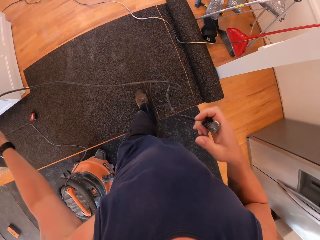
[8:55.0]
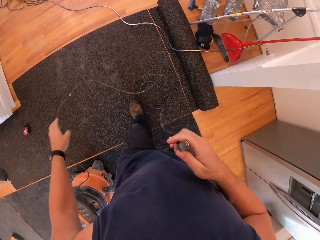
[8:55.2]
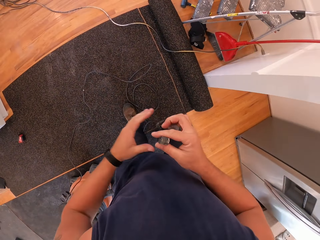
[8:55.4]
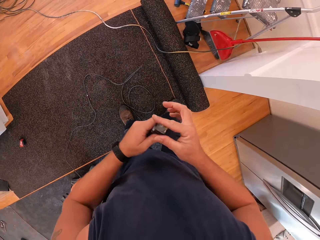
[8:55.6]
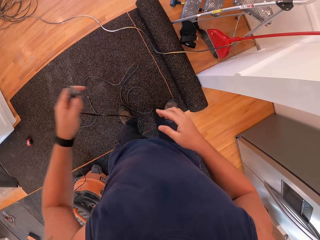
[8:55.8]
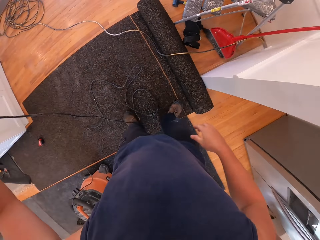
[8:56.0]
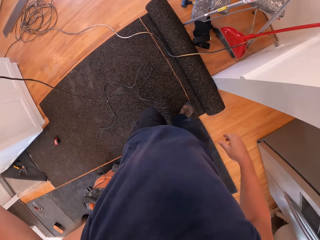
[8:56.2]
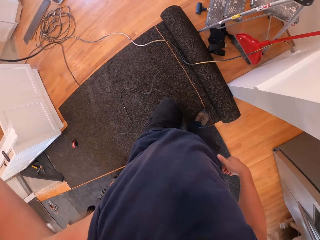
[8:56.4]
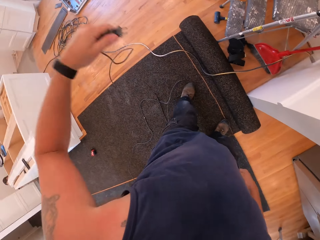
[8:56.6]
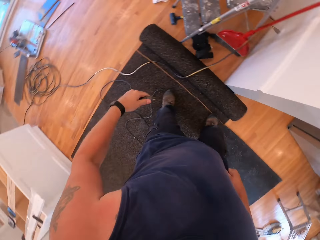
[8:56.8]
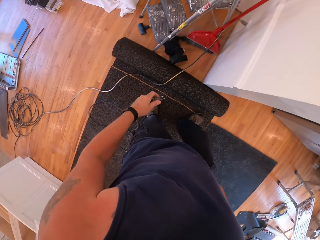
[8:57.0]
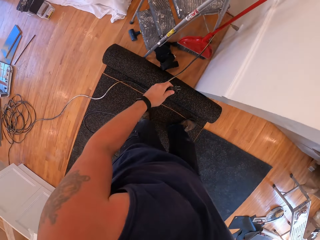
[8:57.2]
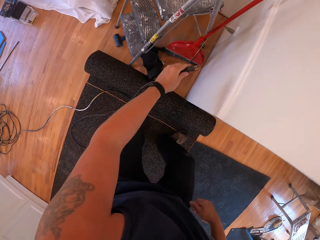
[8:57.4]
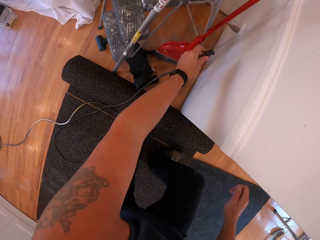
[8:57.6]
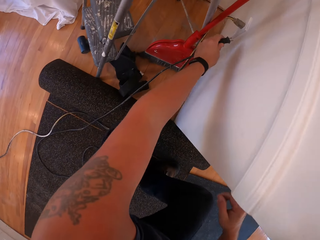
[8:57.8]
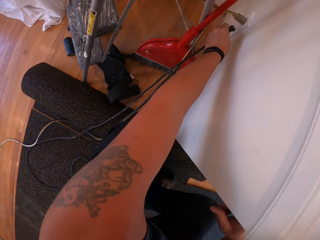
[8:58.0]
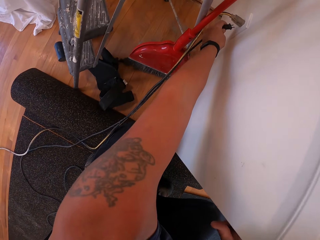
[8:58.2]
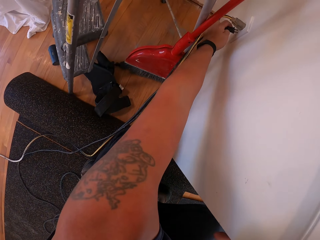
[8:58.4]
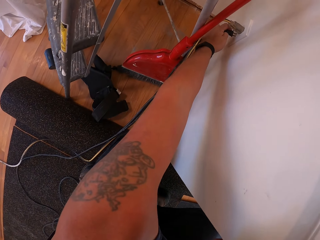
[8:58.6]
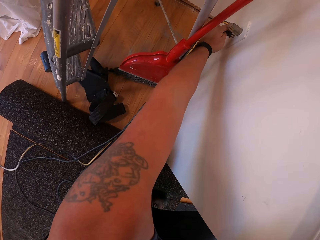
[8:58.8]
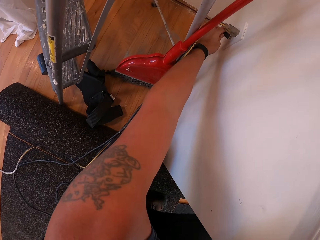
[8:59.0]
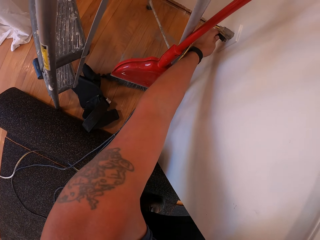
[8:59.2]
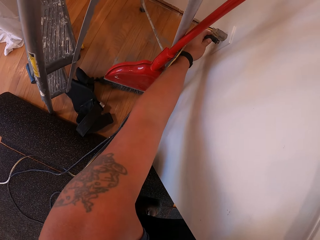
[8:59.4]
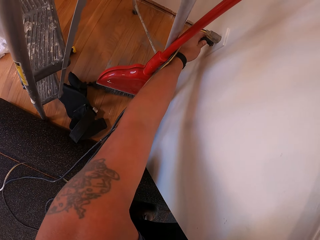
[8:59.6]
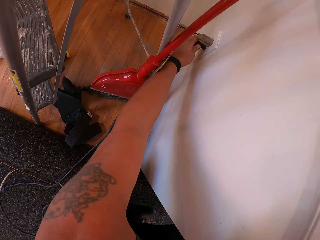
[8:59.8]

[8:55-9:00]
The camera wearer walks around the room. He drops the electric cable. He plugs the power cord into a wall socket with his left hand.

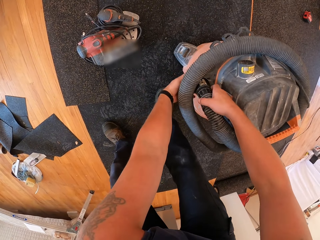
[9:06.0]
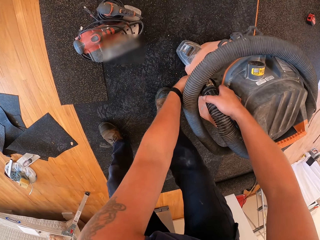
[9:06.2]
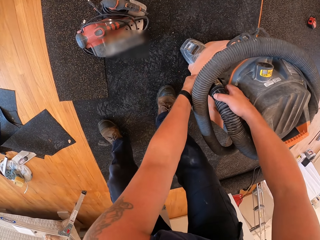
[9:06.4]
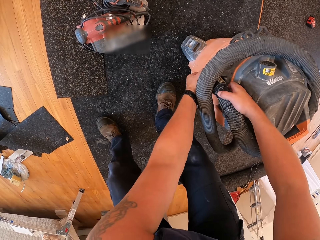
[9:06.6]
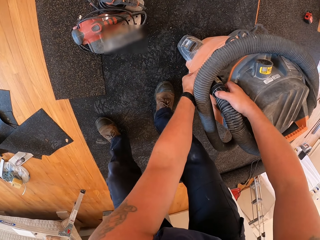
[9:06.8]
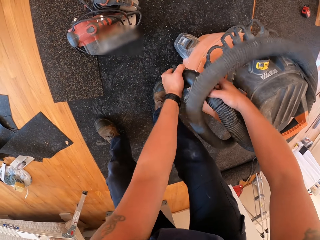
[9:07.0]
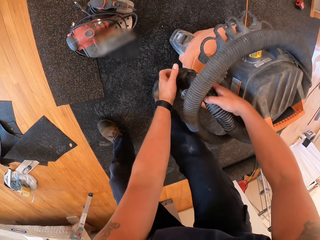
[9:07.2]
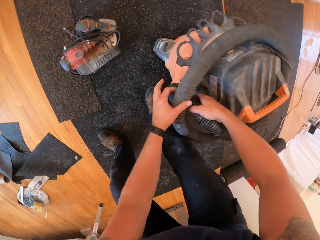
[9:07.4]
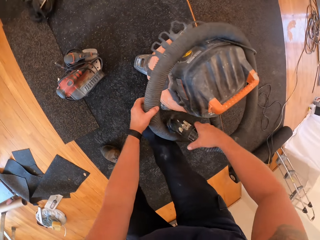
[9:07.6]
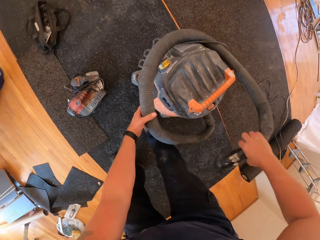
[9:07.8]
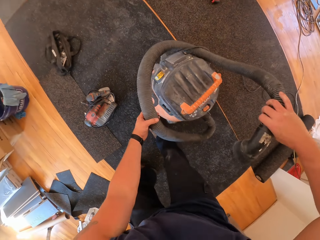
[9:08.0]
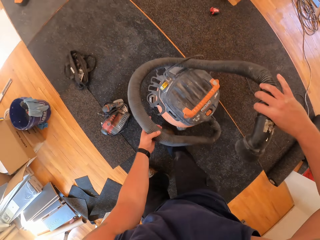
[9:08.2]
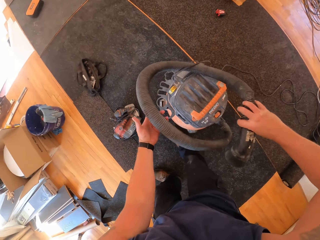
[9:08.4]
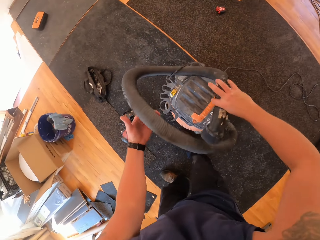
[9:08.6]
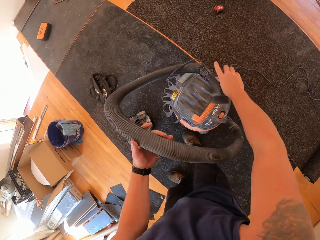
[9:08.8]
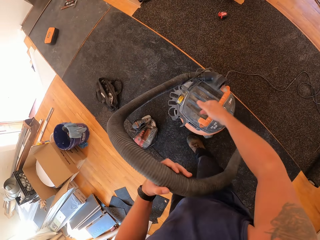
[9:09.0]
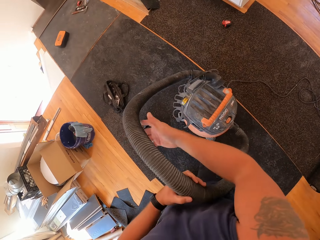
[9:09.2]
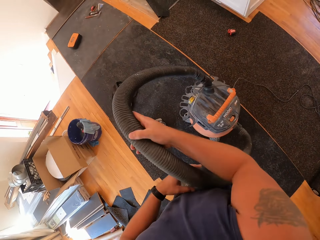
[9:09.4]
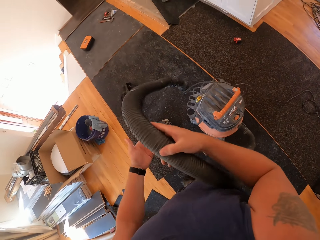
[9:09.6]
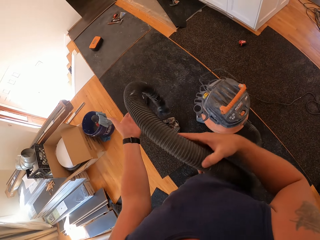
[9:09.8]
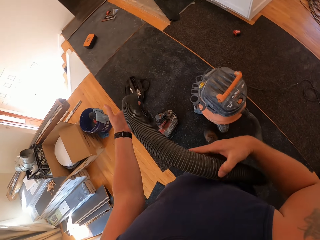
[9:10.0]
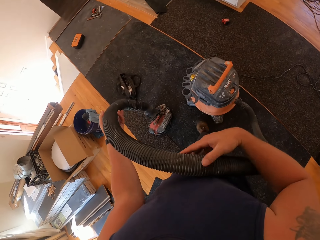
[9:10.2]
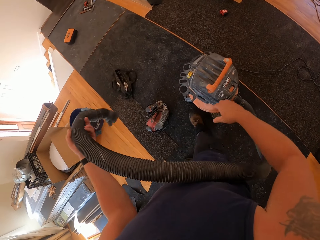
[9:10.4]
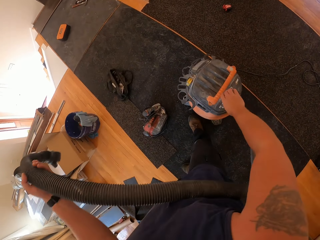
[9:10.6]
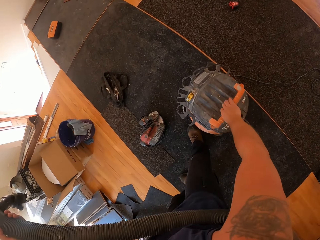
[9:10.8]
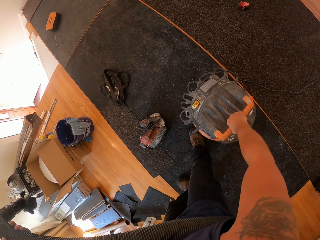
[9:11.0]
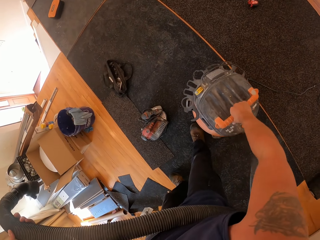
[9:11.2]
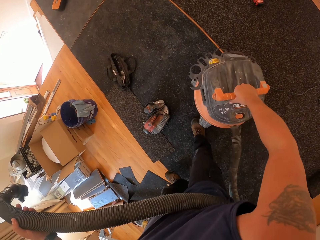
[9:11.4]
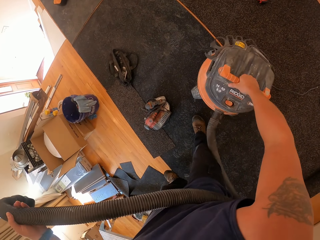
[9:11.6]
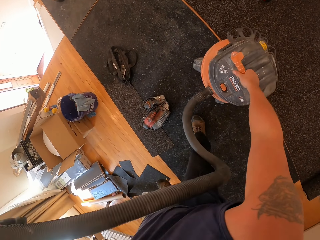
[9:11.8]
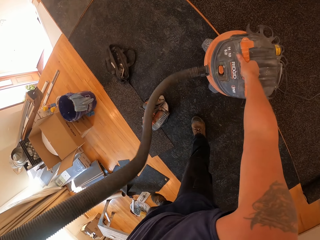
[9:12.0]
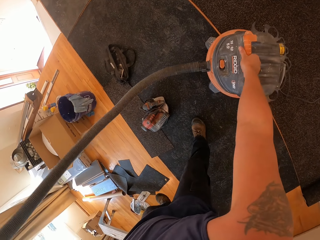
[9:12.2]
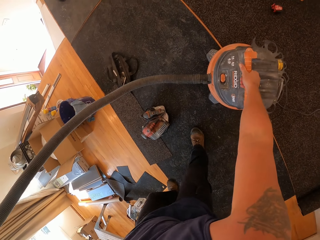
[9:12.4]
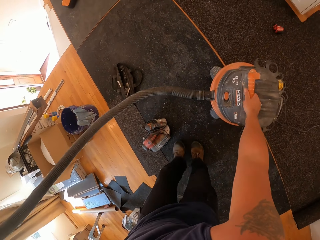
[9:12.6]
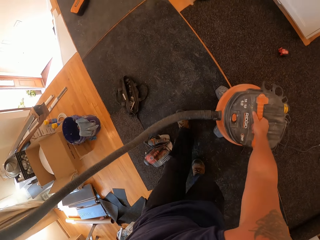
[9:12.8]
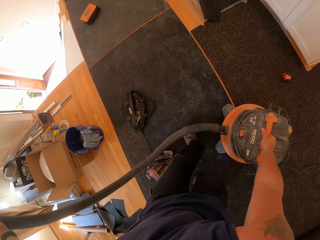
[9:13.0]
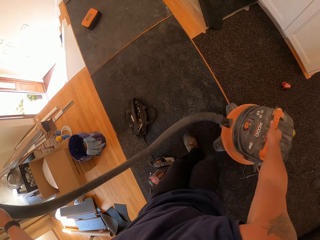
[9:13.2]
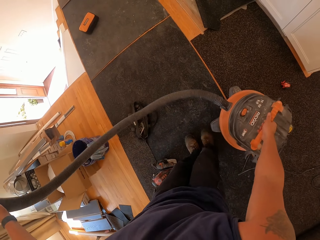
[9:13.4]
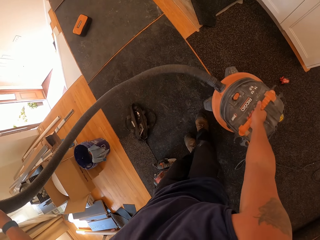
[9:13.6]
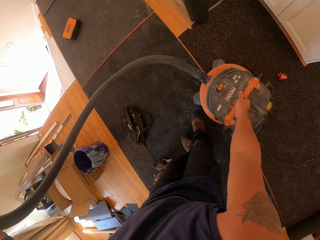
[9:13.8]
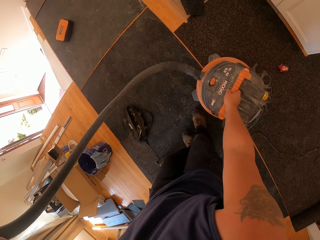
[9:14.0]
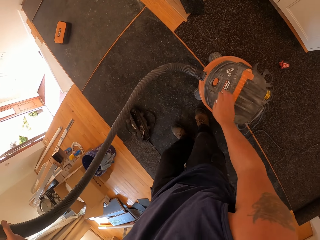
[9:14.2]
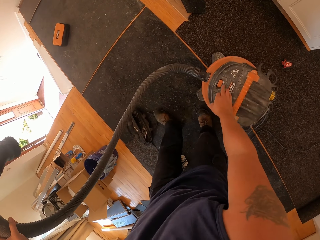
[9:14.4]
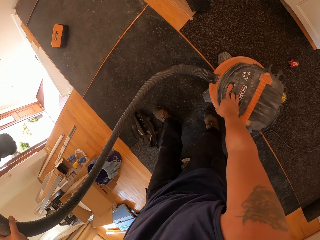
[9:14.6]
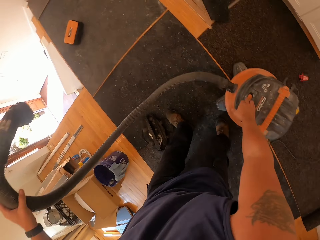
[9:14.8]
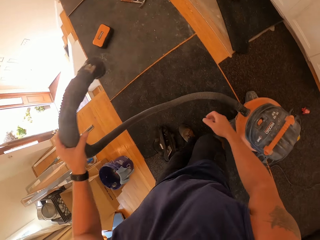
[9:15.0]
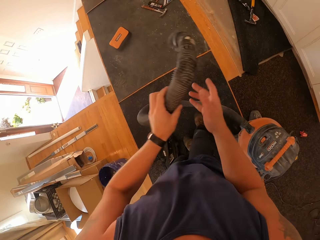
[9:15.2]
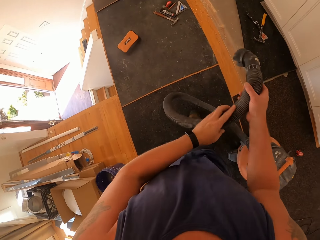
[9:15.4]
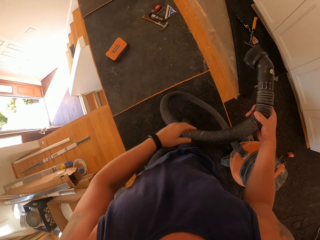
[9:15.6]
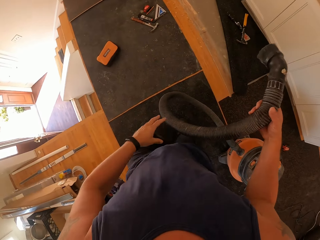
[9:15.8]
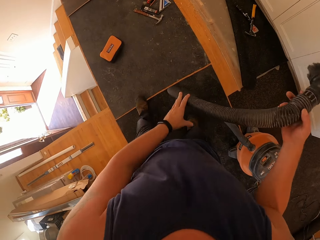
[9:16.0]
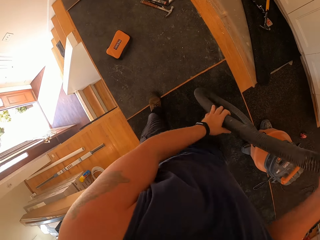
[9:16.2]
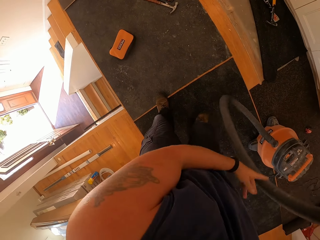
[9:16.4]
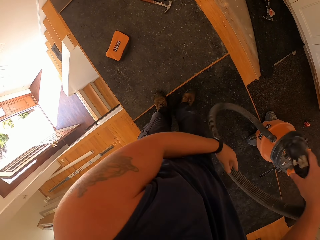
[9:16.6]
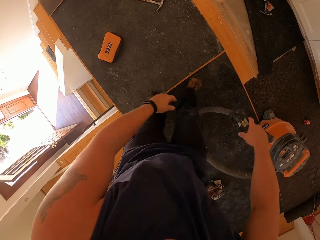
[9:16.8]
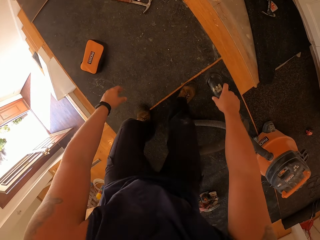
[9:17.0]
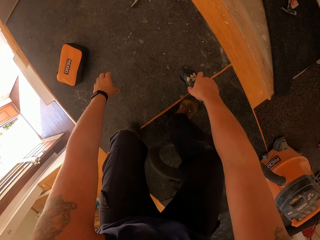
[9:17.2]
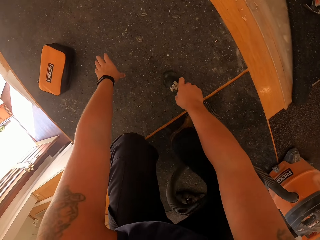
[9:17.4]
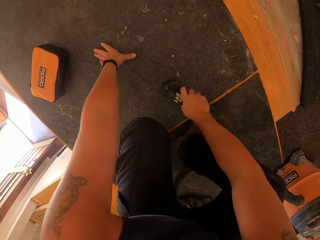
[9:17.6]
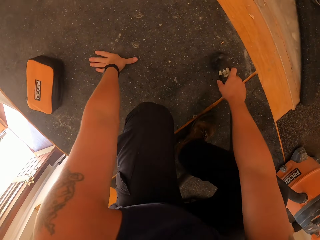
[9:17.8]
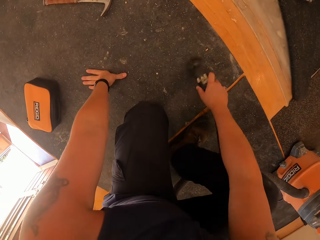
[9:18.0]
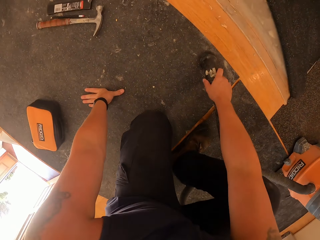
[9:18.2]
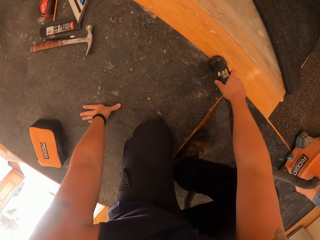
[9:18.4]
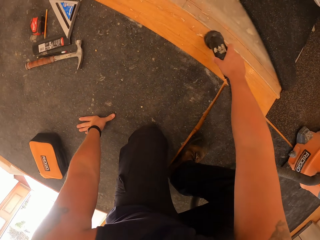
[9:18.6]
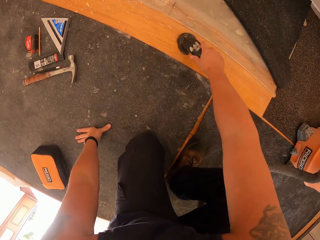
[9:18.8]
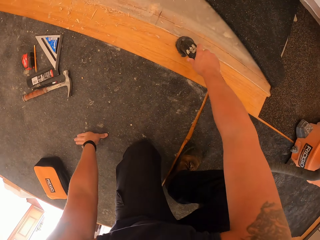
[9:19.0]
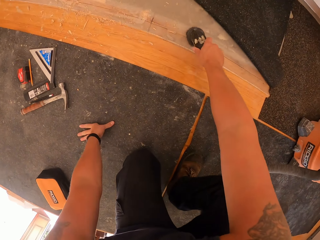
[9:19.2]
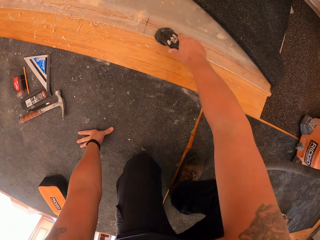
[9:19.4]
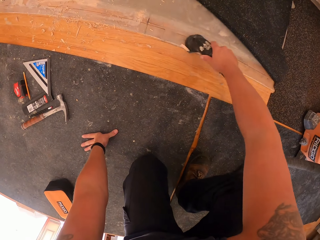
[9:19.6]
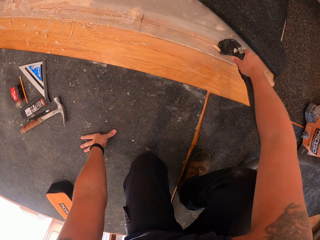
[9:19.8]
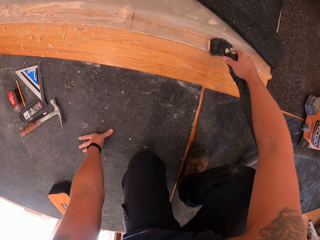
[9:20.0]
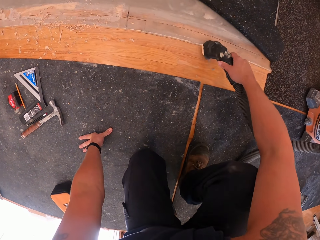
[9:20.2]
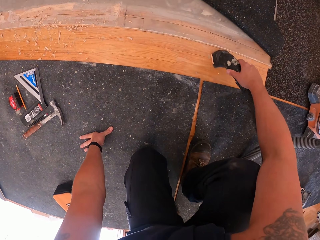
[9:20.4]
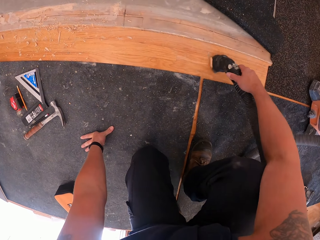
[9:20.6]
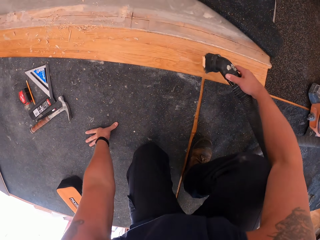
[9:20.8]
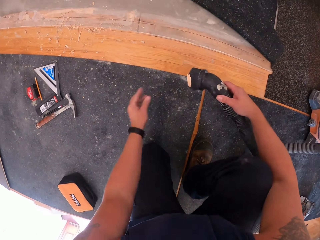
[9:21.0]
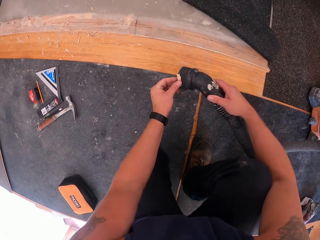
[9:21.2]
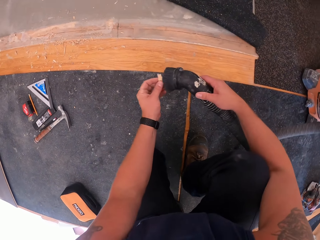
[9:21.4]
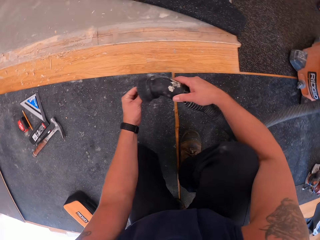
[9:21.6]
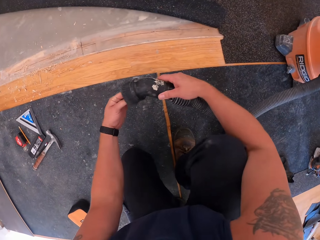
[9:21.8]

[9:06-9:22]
The camera wearer lifts the hose pipe. He pulls the hose pipe with both hands. He unreels the vacuum hose with his hands. He picks up the vacuum cleaner, puts the vacuum cleaner on the carpet, walks on the carpet, carries the vacuum cleaner and puts the vacuum cleaner on the carpet. He switches on the vacuum with his right hand. He presses the power button. He moves the vacuum cleaner pipe on the floor. He cleans off dirt on another rug with the vacuum hose in his right hand.
